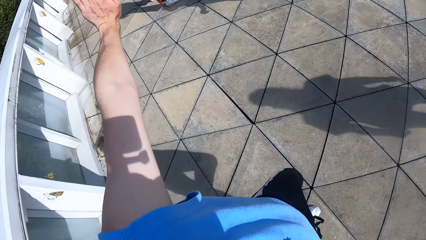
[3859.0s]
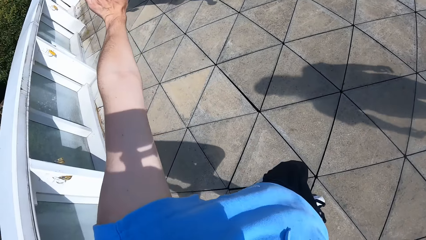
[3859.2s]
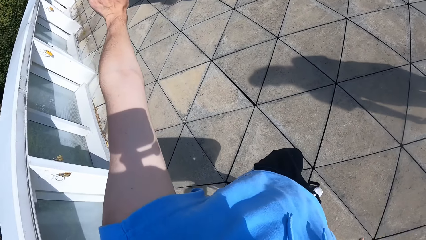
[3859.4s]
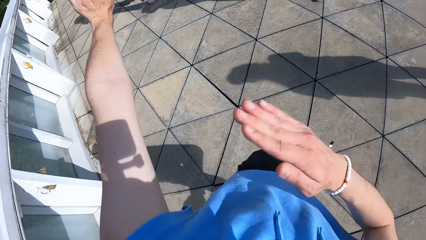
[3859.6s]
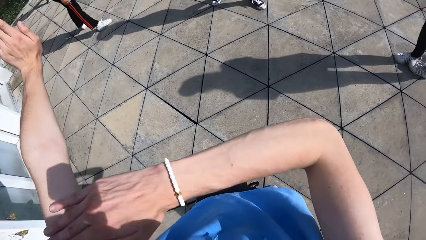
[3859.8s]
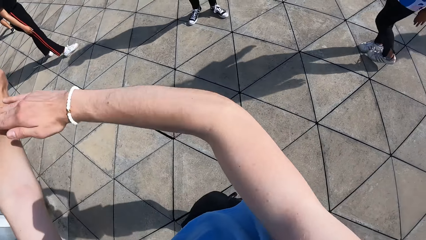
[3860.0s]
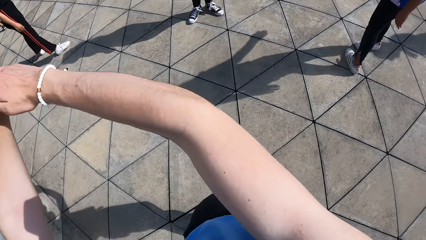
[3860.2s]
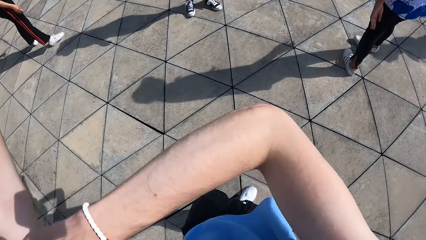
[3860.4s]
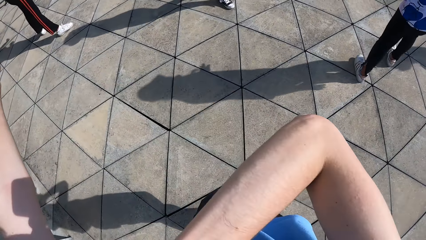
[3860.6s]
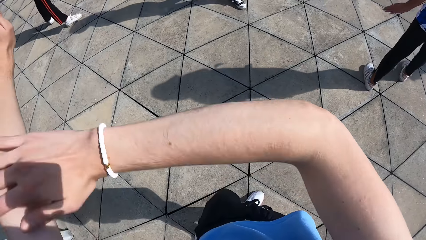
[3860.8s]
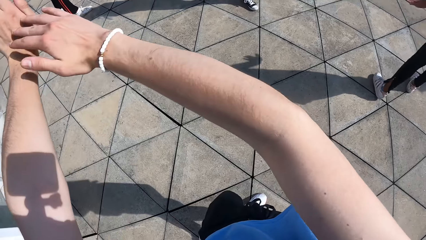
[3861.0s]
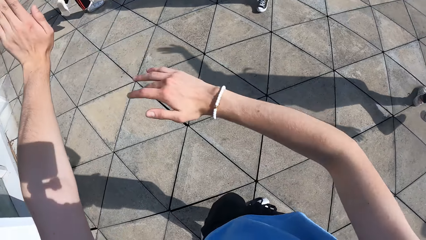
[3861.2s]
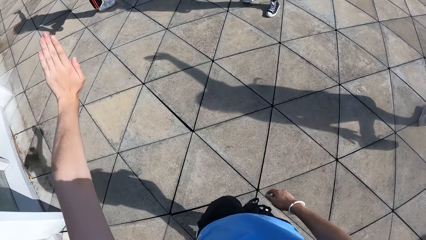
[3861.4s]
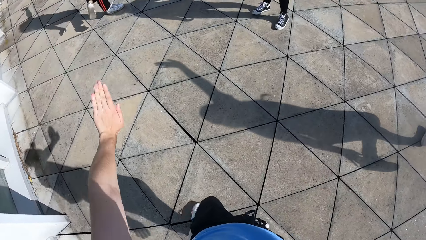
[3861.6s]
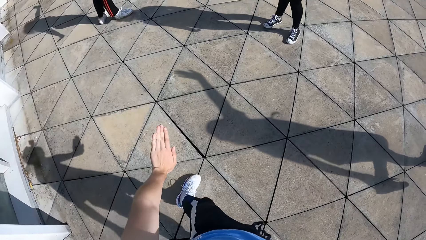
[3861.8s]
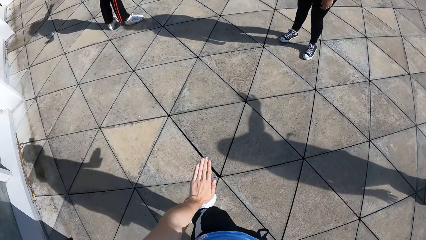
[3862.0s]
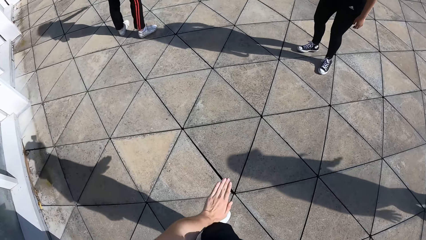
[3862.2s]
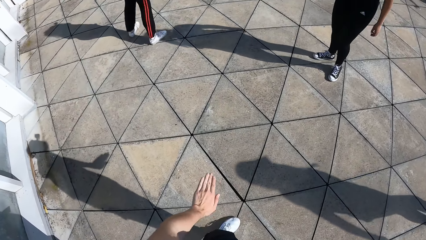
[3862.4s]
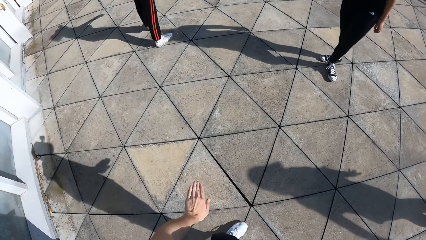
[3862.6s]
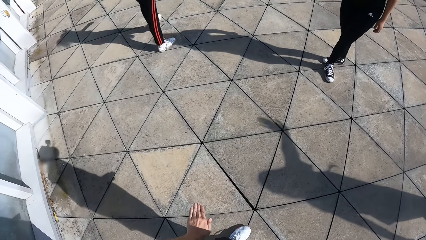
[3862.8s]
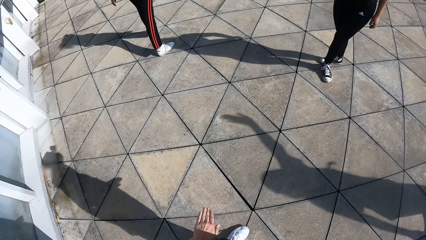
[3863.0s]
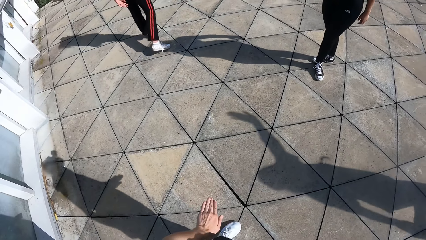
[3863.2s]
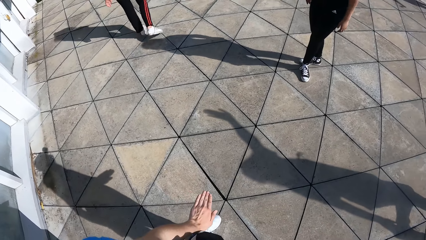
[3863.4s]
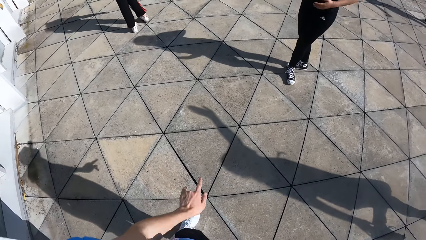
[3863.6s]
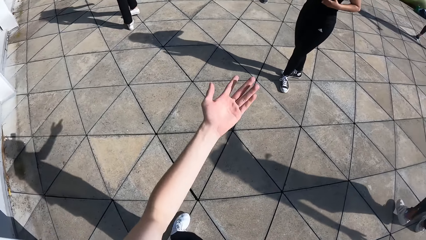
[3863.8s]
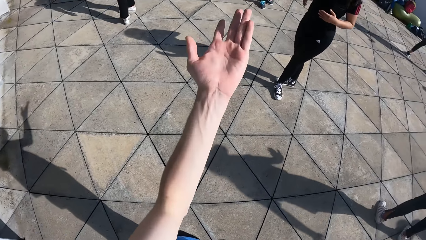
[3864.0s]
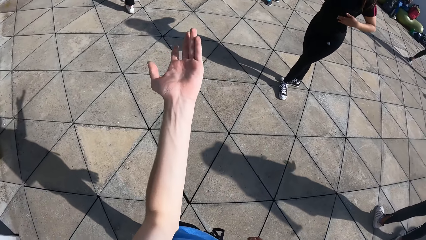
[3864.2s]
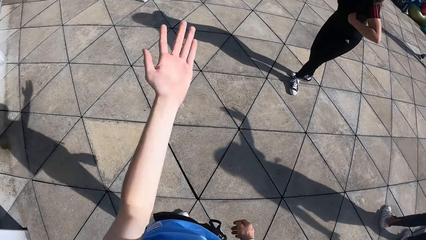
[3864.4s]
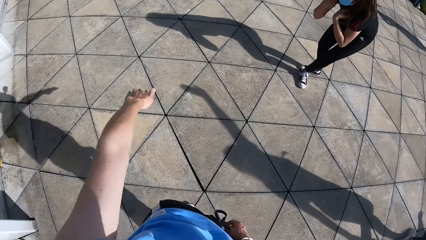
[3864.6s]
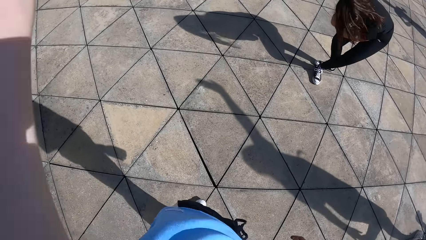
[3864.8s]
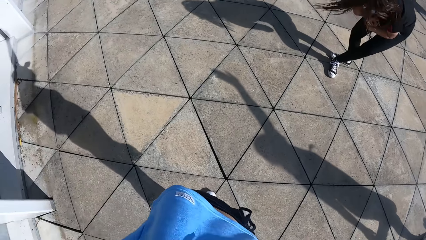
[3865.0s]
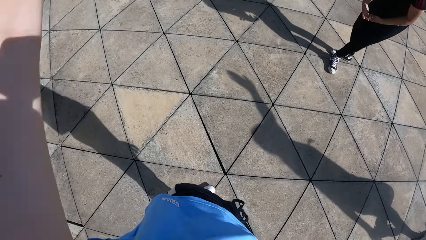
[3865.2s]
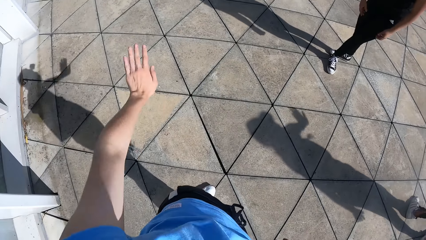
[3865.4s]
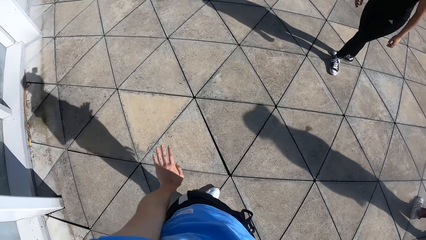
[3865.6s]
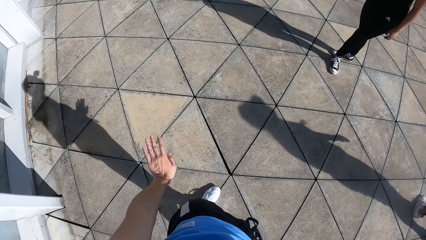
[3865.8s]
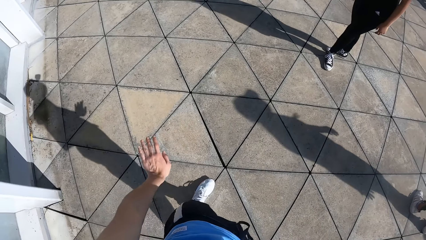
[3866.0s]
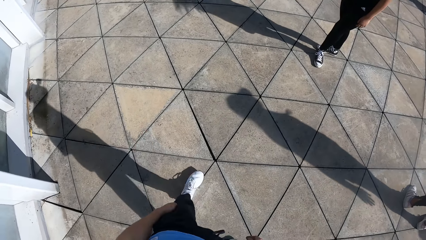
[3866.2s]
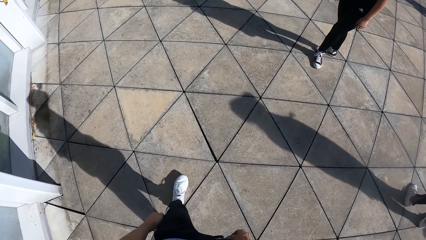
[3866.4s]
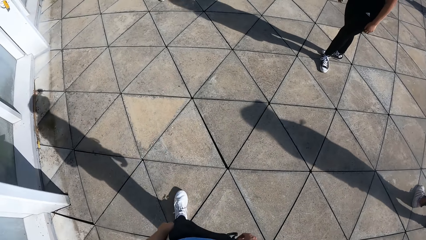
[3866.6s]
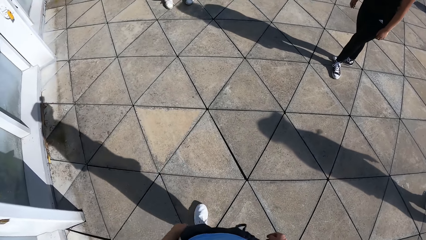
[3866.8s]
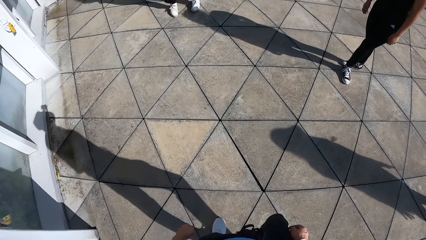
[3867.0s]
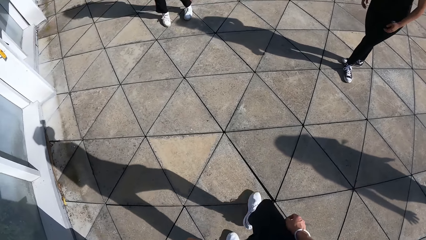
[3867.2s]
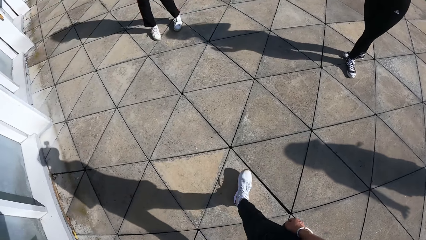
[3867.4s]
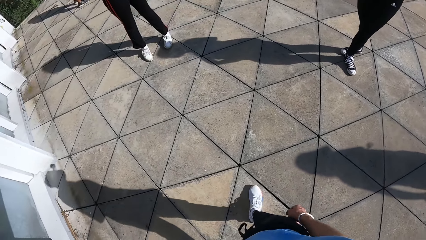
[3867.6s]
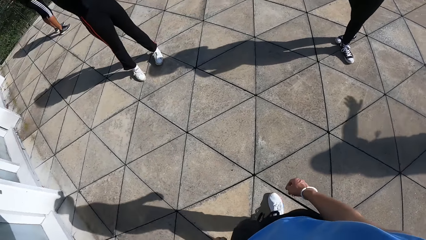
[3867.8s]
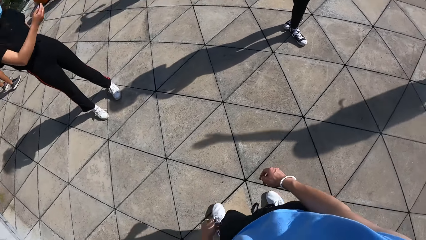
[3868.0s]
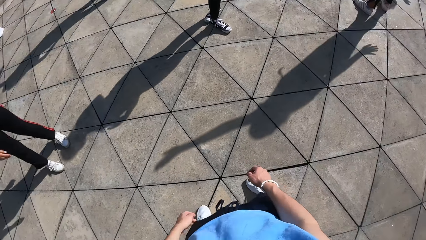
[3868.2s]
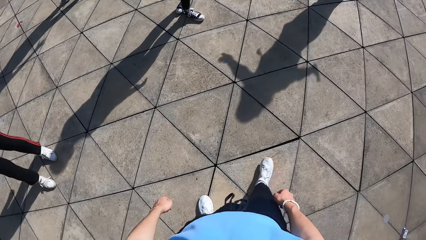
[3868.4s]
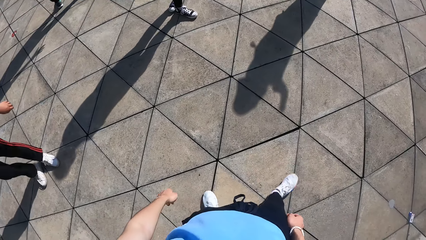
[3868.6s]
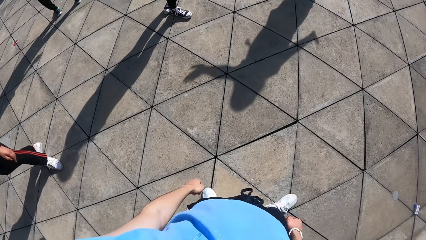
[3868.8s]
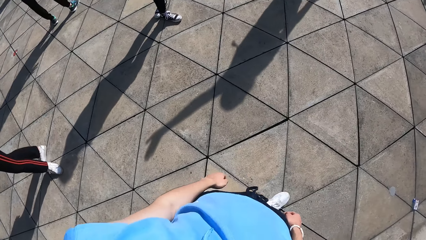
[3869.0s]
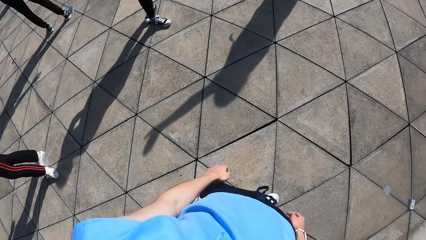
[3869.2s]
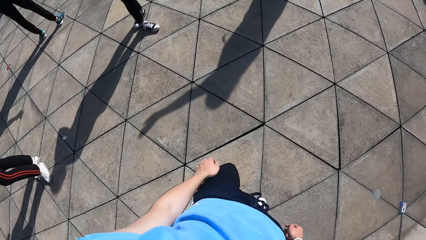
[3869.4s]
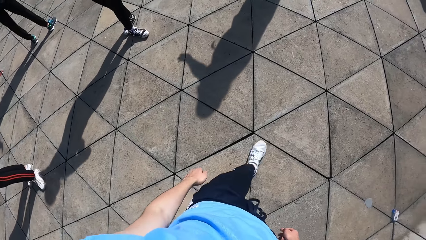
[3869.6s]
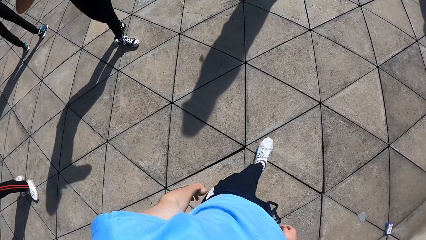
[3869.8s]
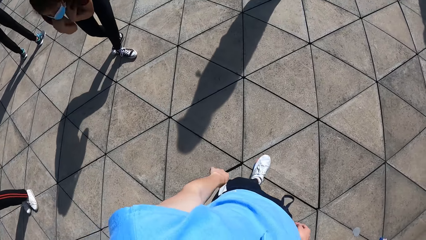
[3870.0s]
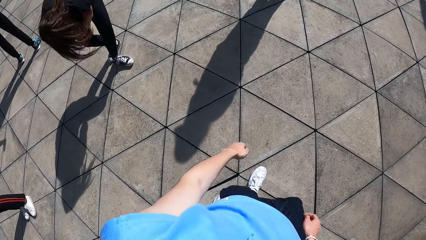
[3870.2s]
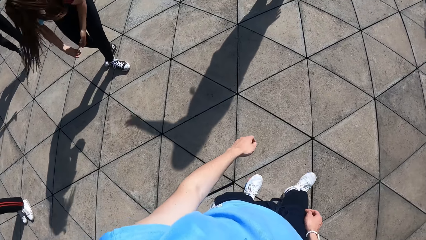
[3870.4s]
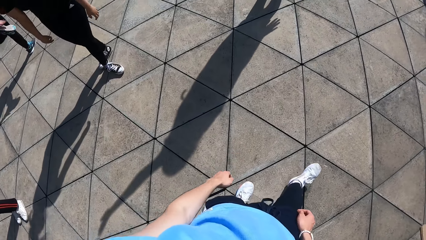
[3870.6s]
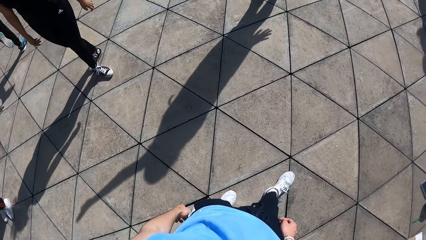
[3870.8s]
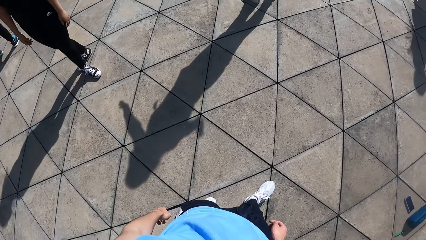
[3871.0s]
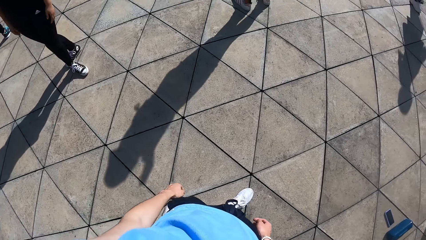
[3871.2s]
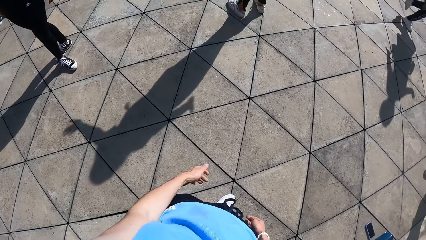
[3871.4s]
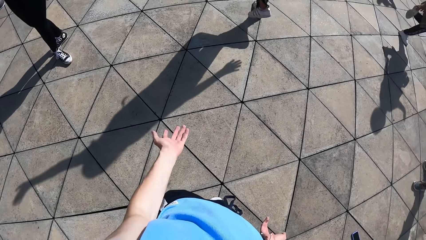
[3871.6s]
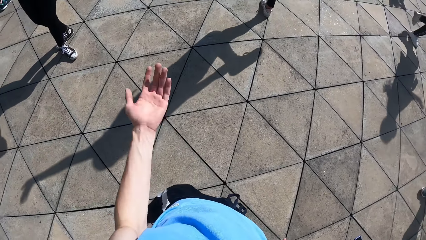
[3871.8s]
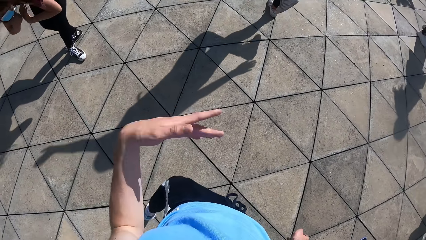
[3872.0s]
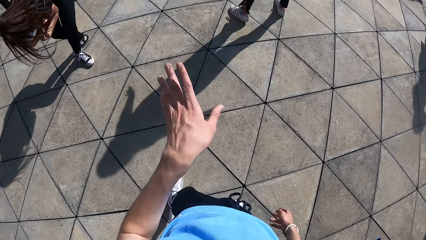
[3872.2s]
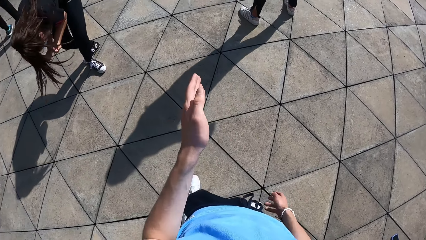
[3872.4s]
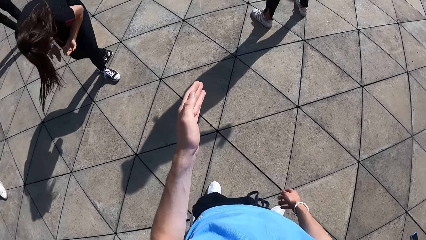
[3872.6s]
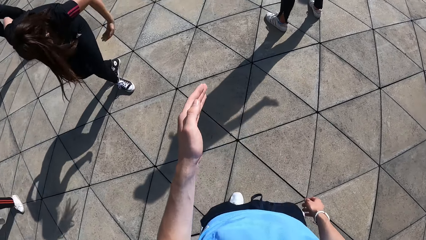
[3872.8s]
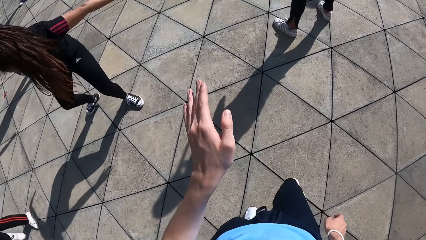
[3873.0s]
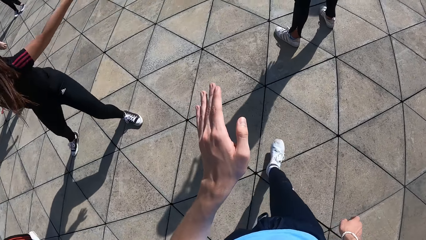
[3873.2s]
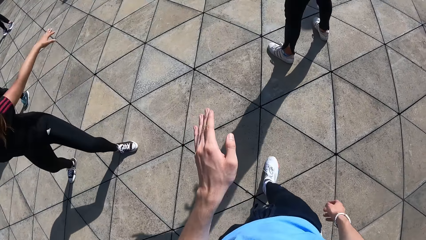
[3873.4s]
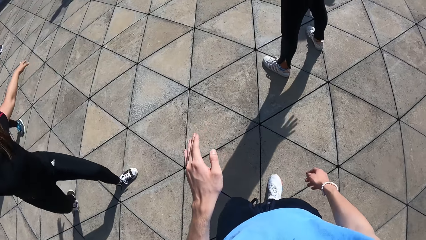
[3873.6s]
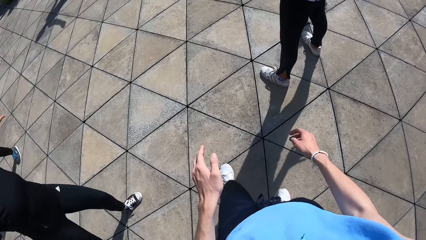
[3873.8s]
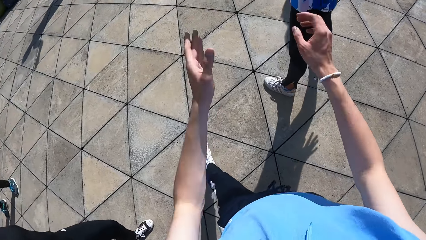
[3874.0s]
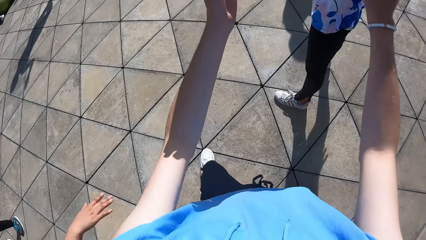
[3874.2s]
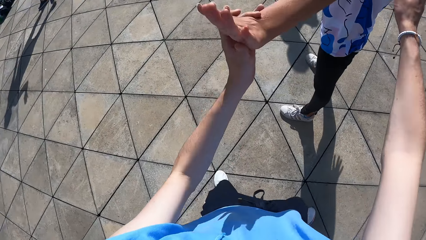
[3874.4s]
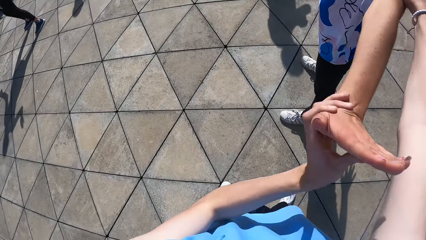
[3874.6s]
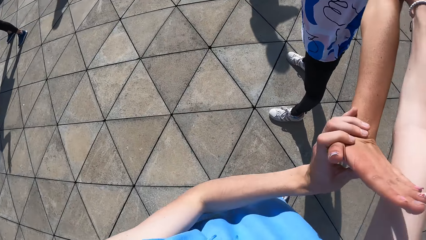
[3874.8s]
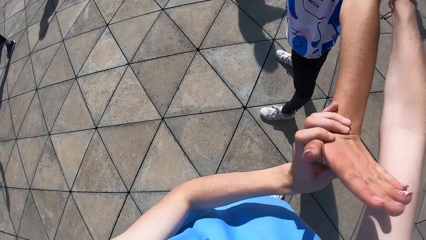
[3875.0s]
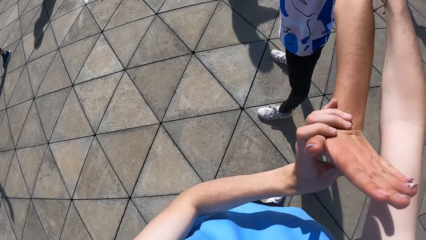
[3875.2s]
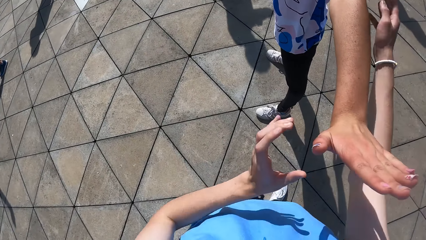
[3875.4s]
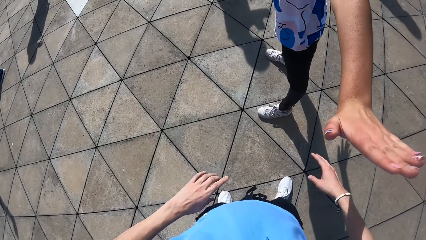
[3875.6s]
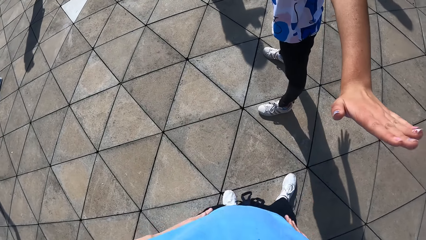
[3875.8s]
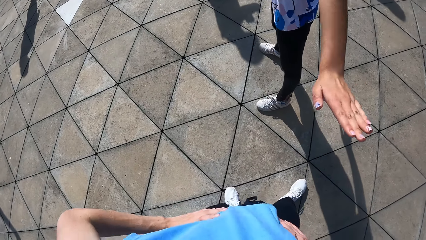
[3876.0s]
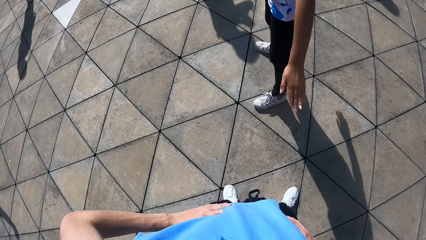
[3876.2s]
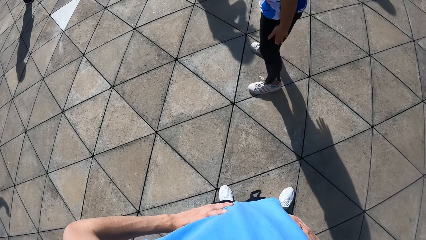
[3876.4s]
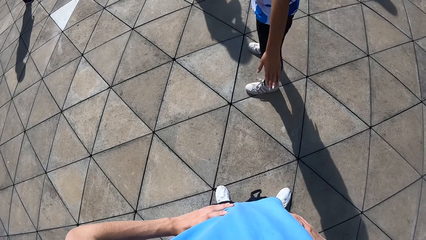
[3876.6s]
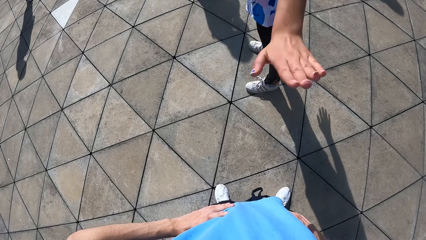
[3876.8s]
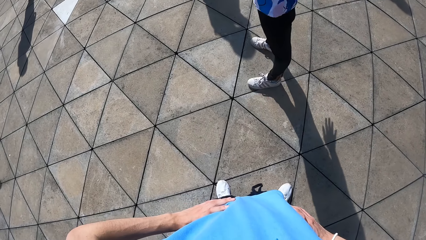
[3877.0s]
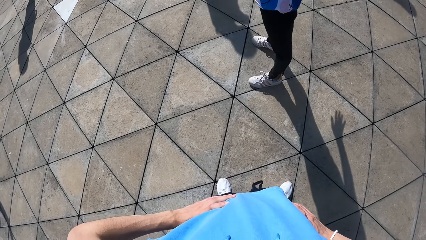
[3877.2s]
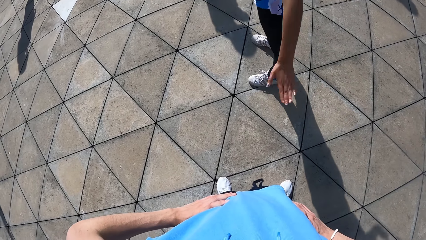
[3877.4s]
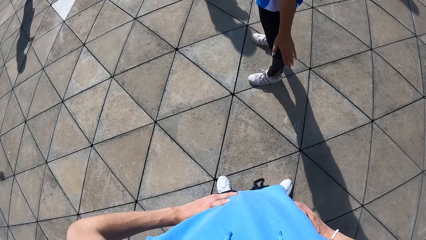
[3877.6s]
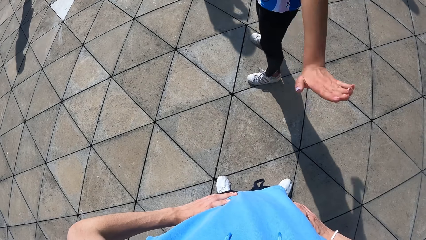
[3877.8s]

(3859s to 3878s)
A woman does some dance moves. The camera wearer walks around the ground. He moves his hand. He walks to another woman. He interacts with the other woman. He stretches the hand of the other woman. The other woman does some dance moves.
